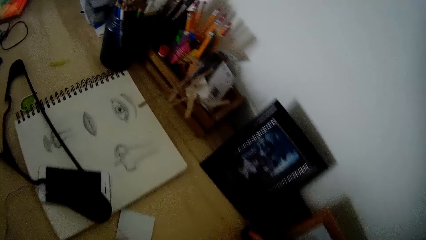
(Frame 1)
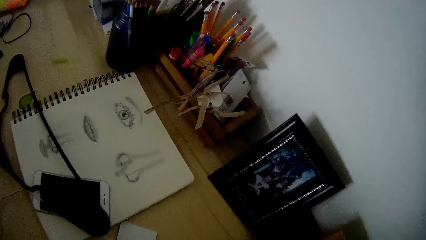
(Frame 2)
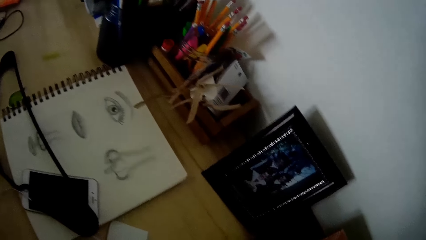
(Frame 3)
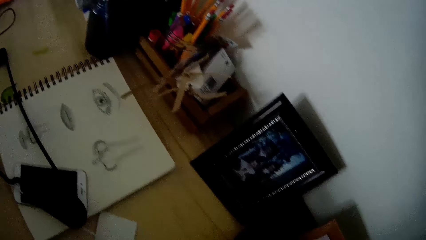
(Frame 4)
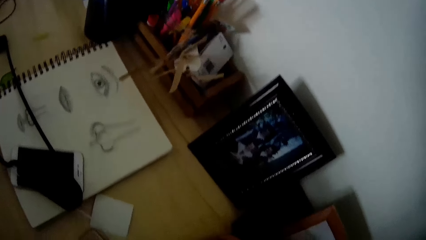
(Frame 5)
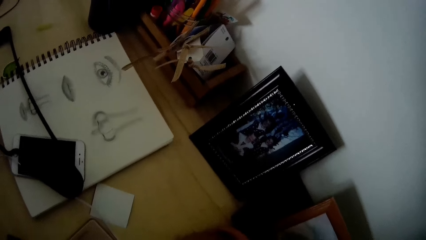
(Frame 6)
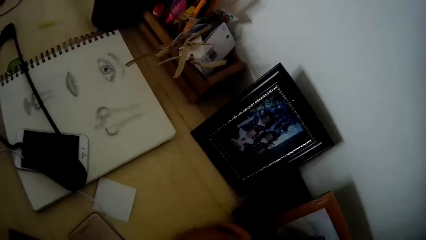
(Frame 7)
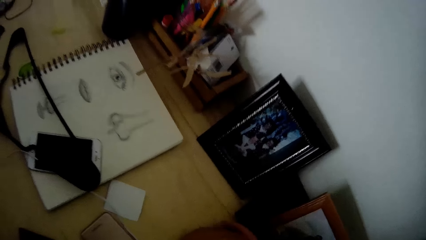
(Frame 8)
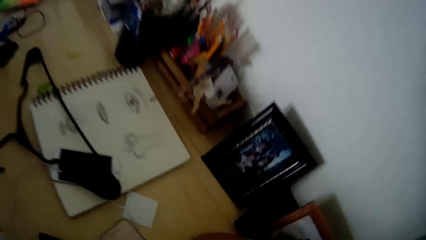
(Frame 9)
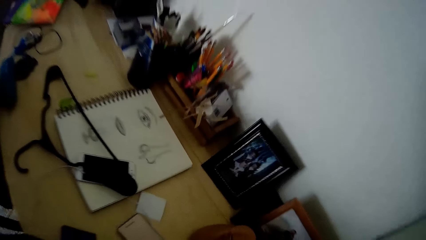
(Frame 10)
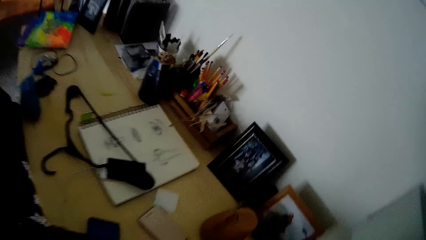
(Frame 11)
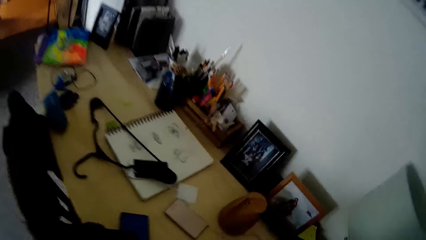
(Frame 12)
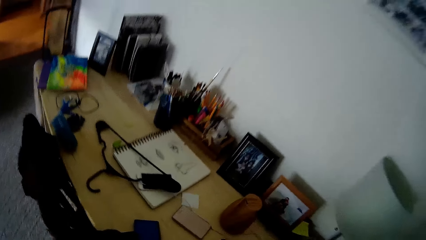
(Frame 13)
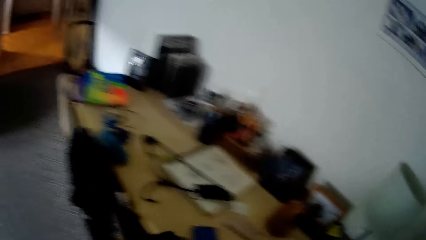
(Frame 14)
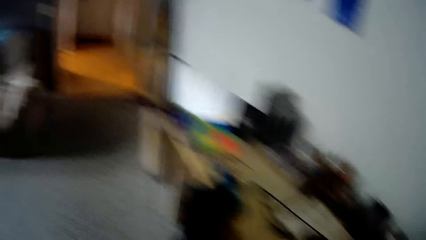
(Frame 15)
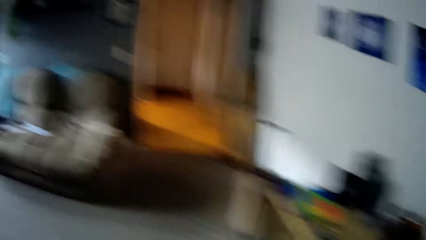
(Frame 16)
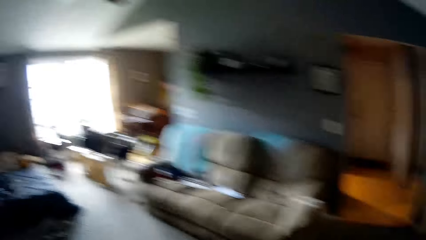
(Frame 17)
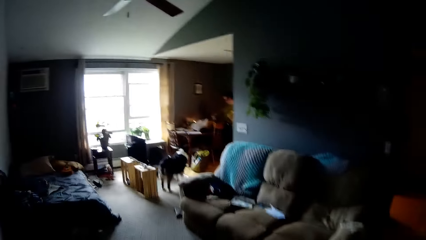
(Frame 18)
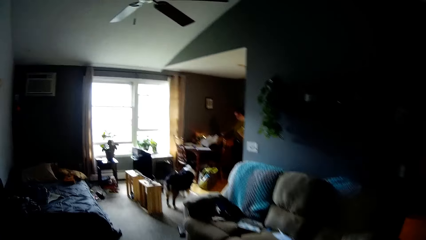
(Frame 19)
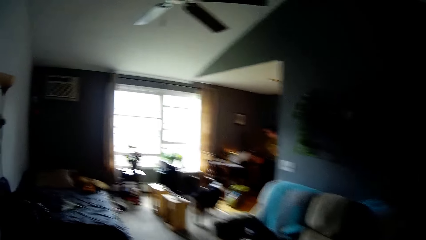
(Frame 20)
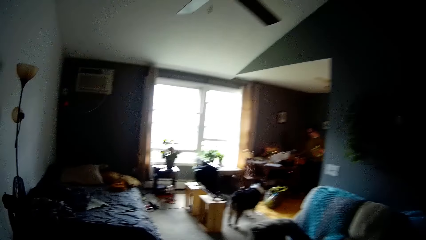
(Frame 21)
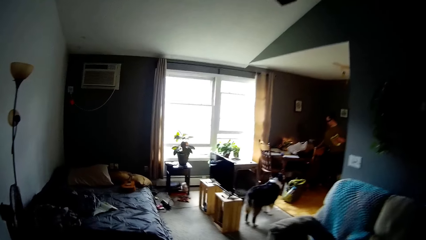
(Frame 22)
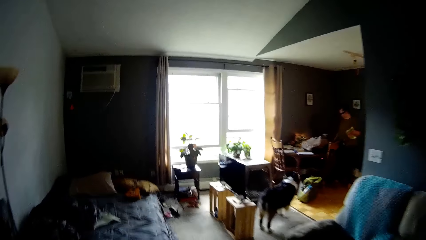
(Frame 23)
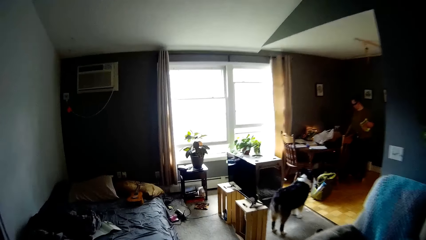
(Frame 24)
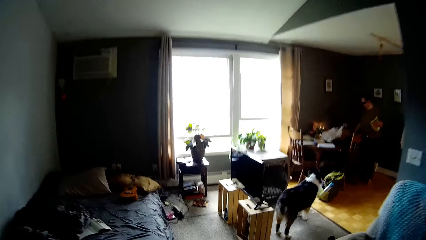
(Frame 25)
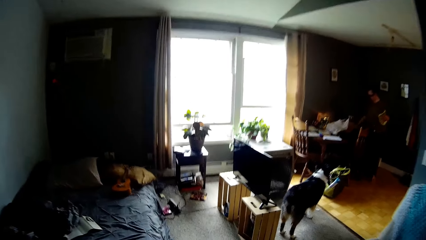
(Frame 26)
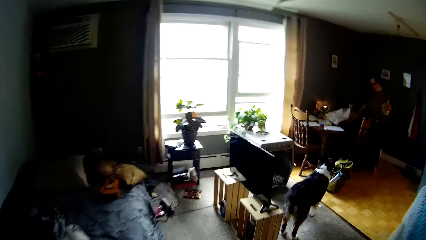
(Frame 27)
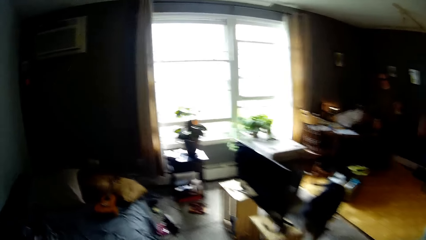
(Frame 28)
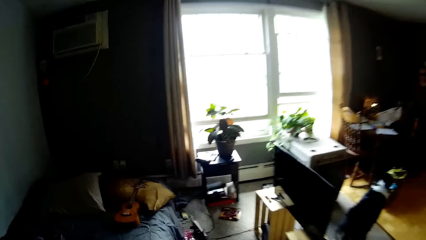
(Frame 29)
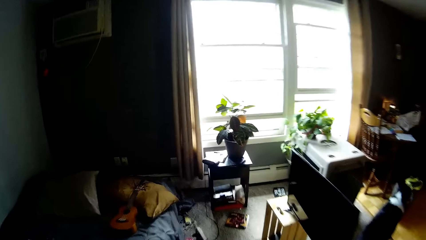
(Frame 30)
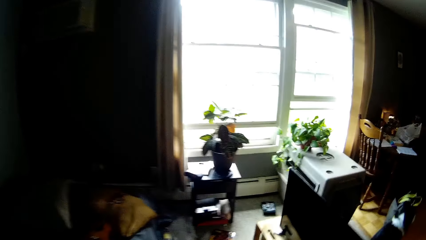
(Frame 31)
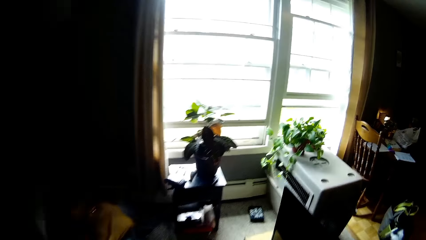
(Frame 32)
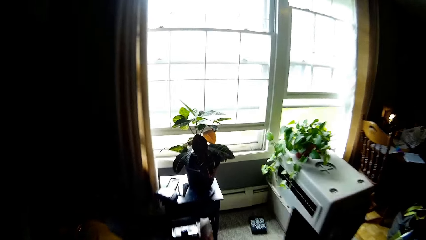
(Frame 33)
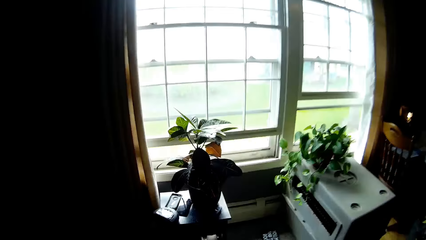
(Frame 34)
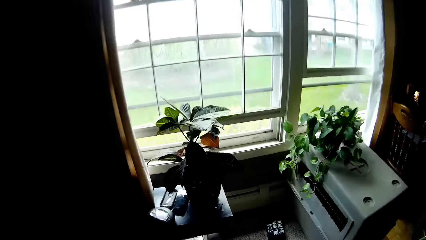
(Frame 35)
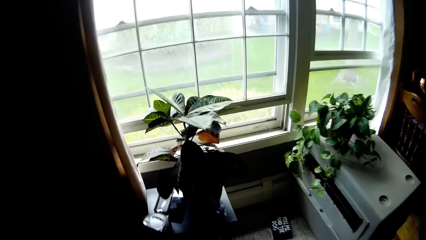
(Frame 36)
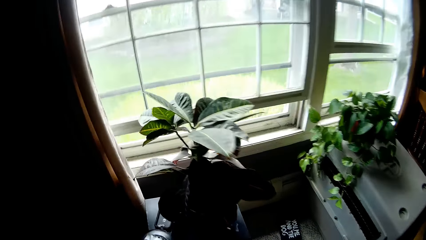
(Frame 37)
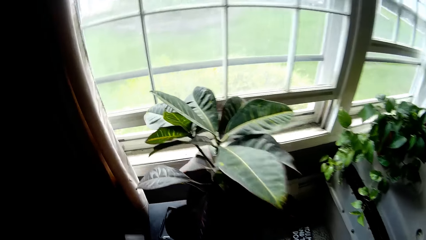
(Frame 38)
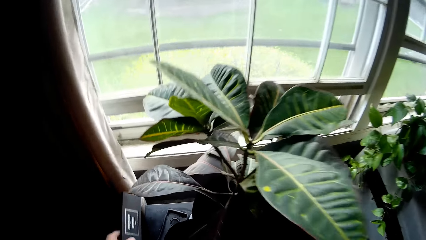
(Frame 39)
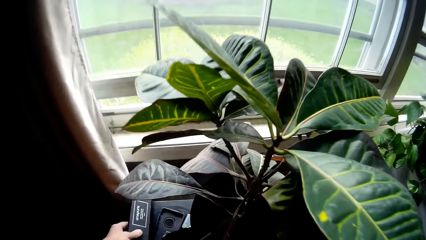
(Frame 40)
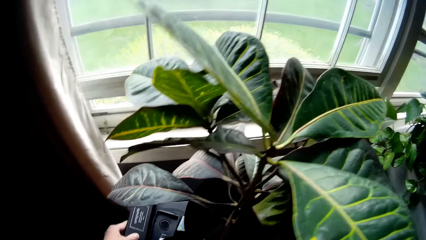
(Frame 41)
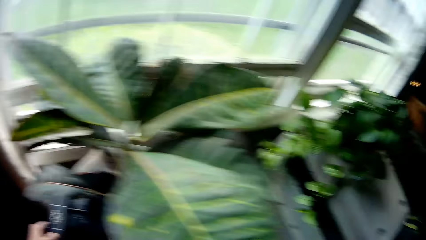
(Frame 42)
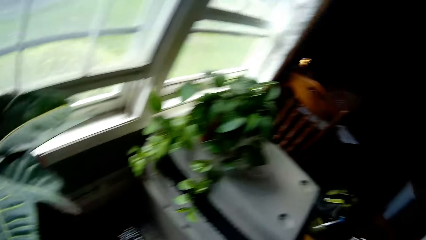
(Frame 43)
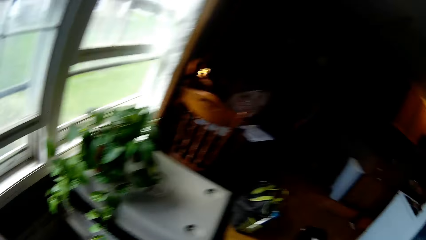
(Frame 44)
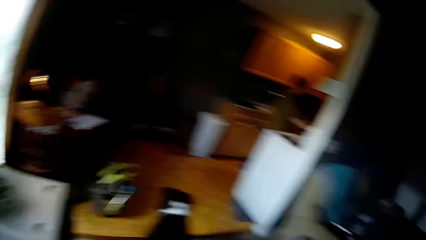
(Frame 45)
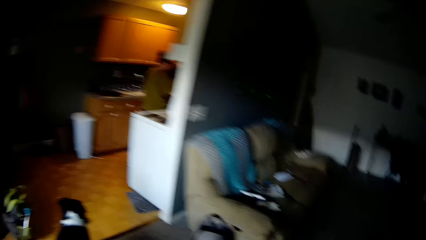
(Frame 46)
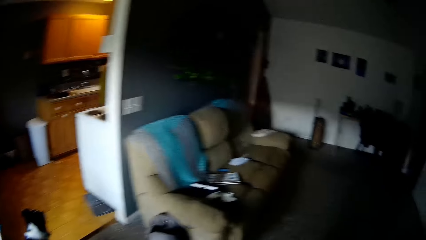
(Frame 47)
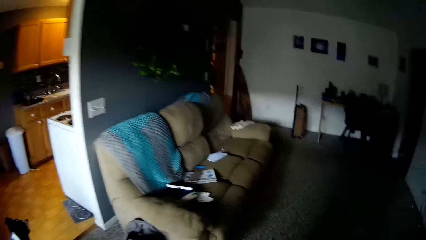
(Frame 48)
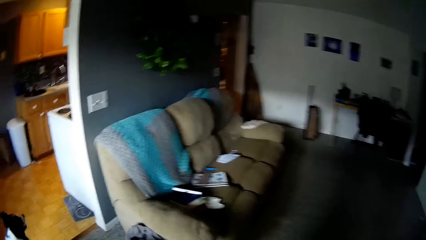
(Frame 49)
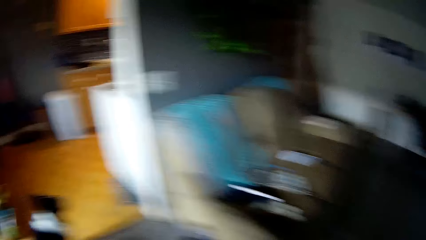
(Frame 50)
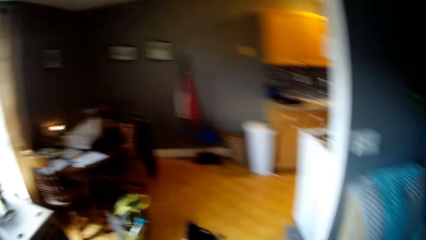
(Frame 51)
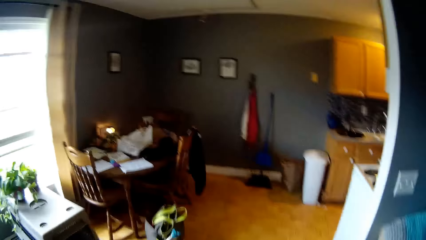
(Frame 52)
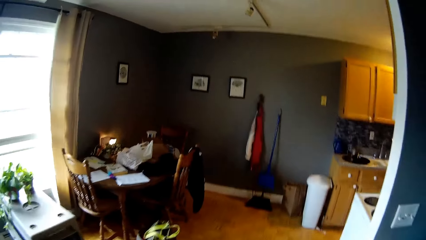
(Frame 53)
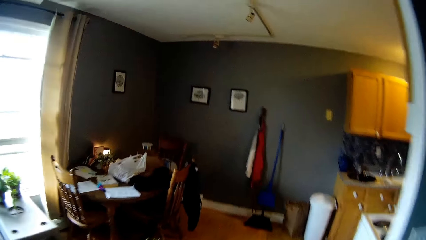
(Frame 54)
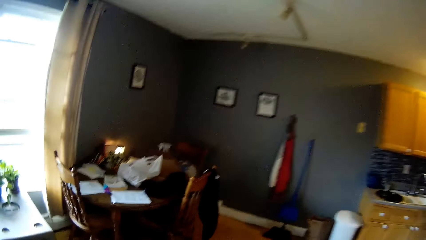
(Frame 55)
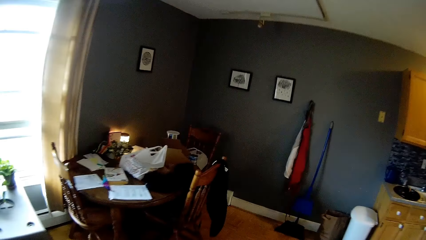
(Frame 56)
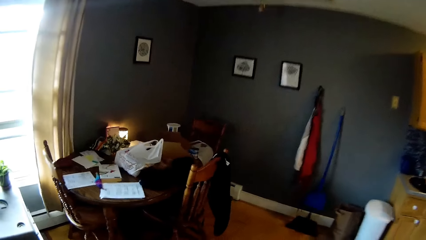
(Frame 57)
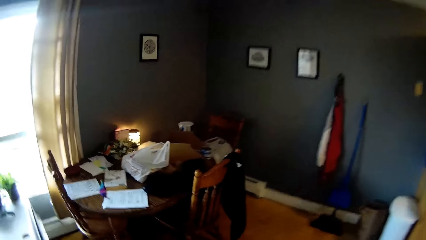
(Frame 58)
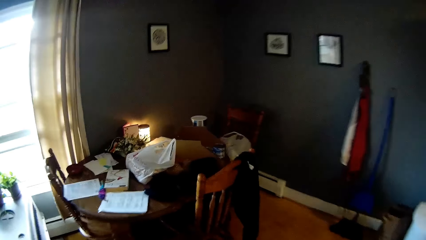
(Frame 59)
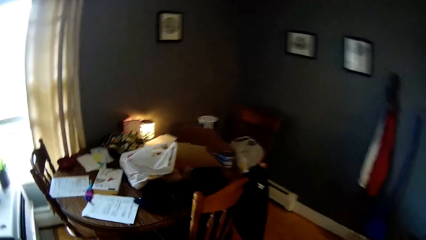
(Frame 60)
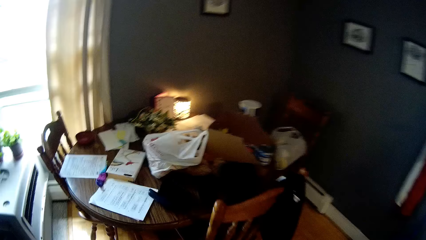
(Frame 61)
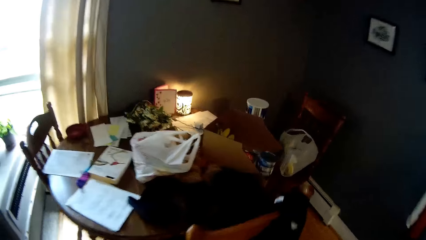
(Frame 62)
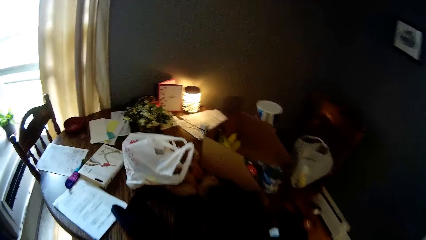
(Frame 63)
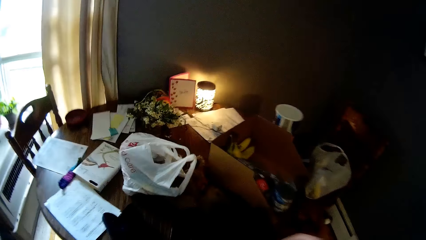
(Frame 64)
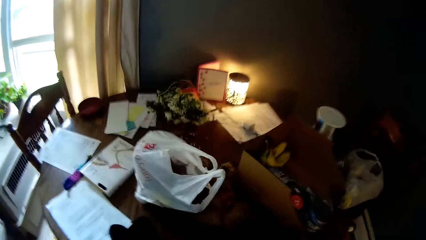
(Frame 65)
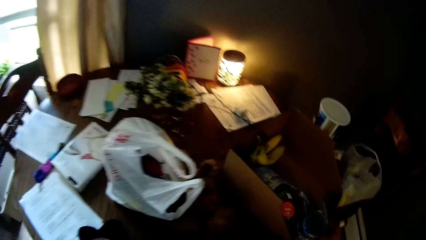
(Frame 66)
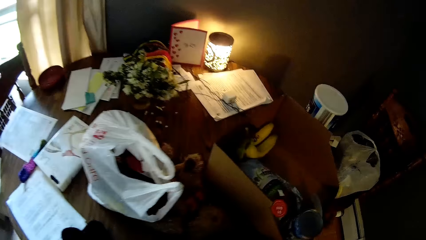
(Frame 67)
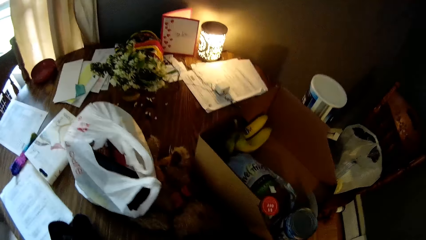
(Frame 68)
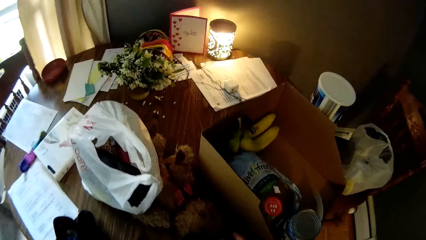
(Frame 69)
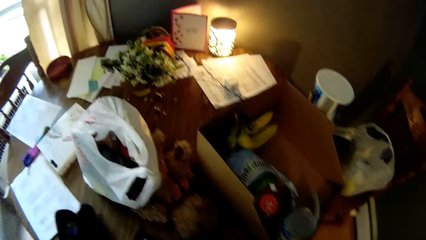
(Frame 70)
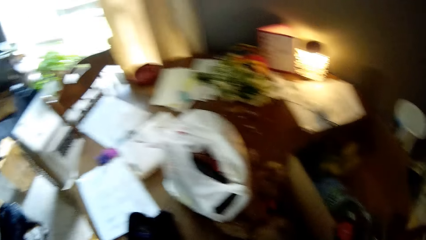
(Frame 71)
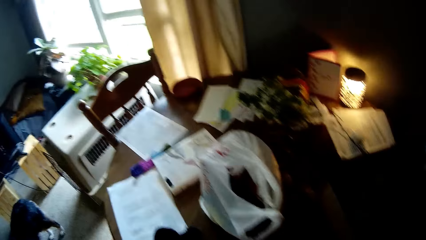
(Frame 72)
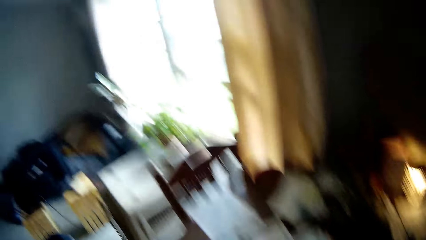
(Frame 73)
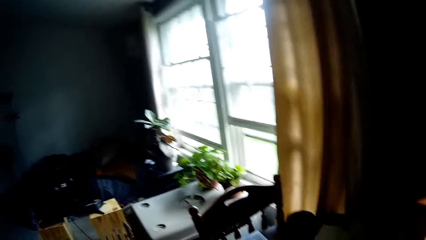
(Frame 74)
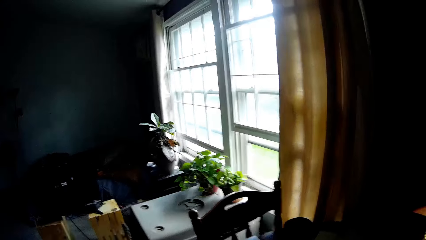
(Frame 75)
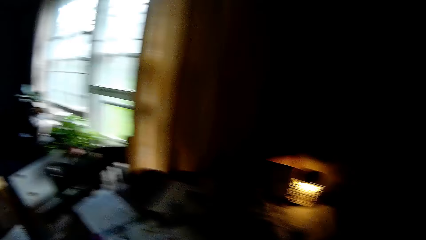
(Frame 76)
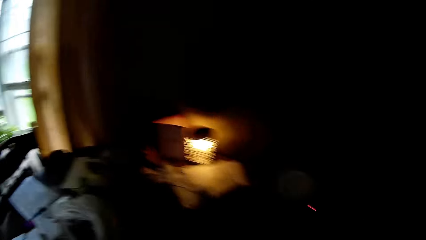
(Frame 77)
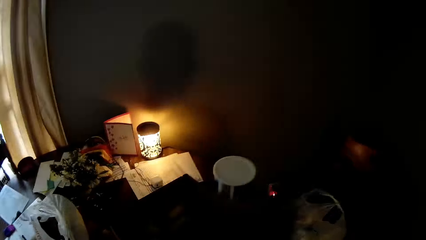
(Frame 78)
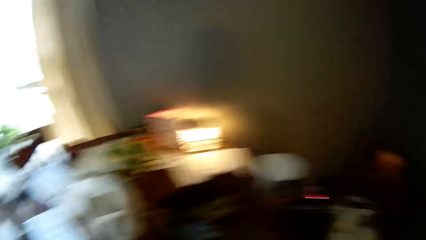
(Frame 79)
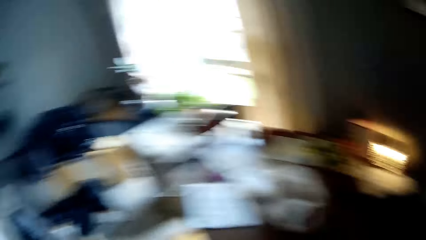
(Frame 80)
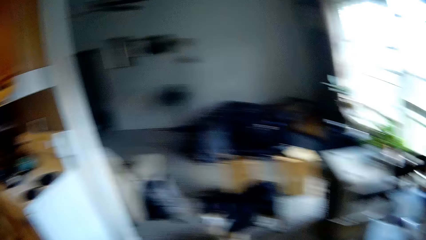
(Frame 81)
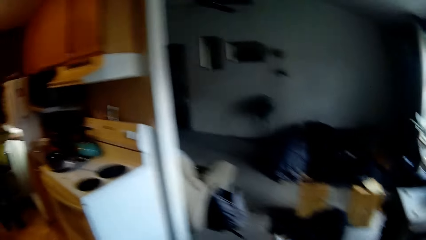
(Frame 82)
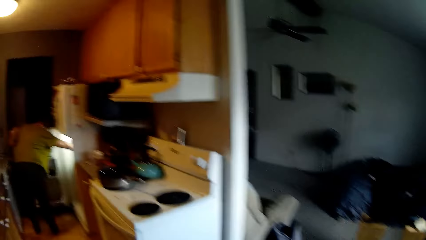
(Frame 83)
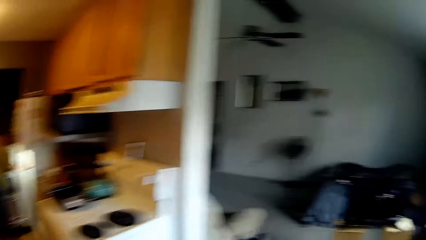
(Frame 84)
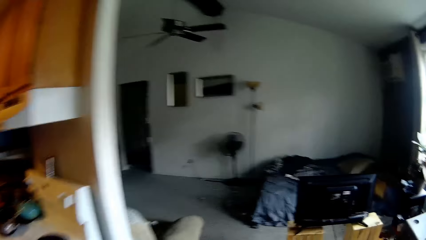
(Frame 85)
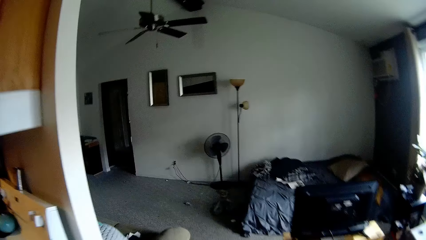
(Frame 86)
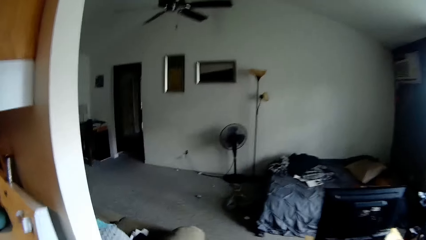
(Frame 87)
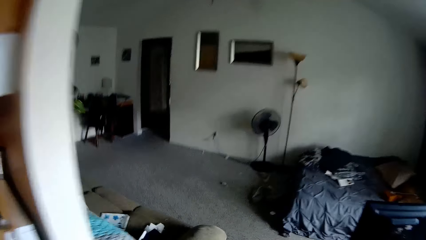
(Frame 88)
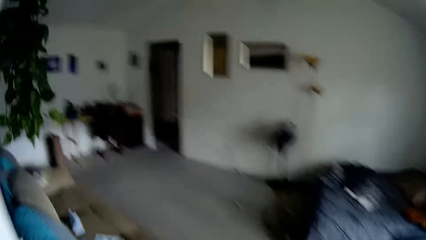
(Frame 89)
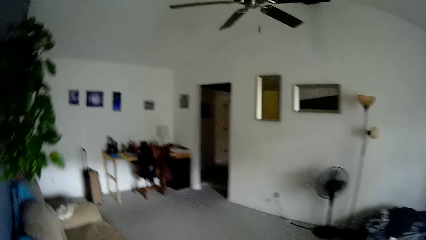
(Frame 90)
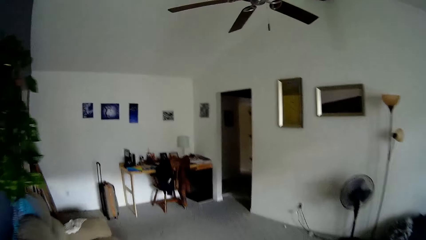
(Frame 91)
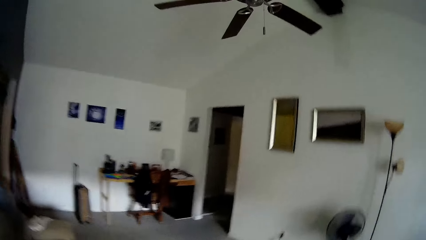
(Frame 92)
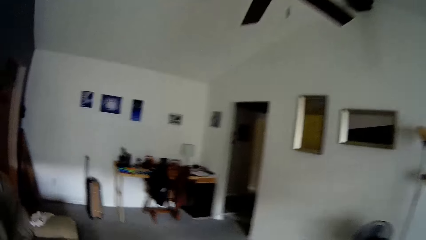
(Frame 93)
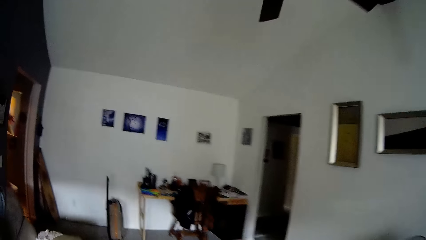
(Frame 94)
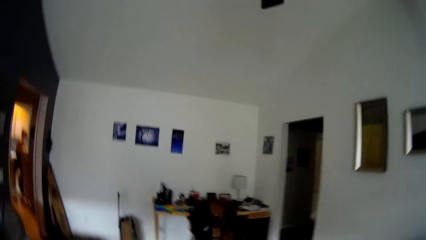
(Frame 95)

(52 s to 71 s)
The camera wearer touches the humidifier with his right hand. He looks around. He walks away from the table. He interacts with a woman. The camera wearer walks around. He drops the pouch on a table with his left hand. He picks up clothes on a table with his right hand. He walks away from the table.
